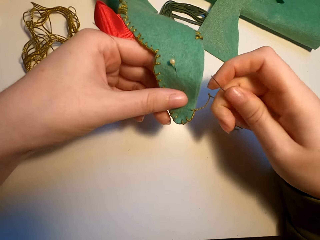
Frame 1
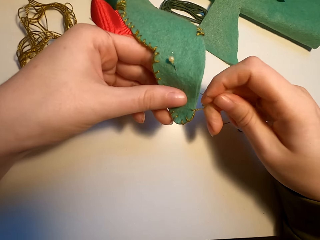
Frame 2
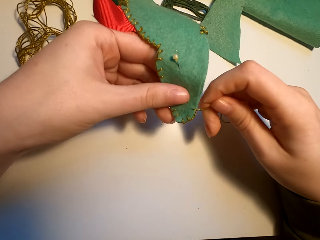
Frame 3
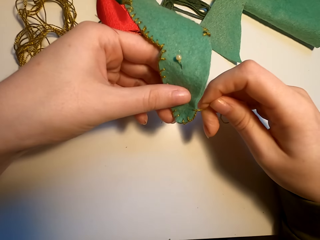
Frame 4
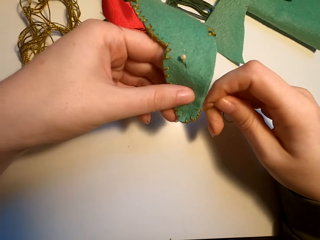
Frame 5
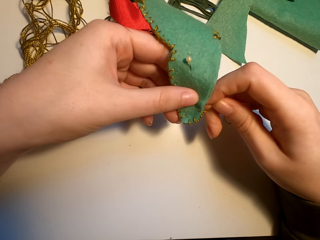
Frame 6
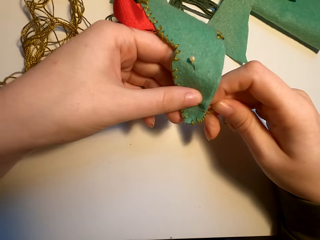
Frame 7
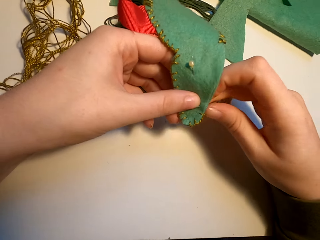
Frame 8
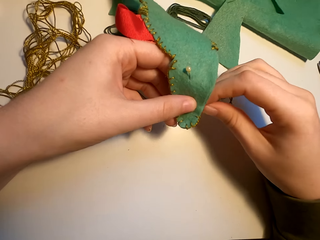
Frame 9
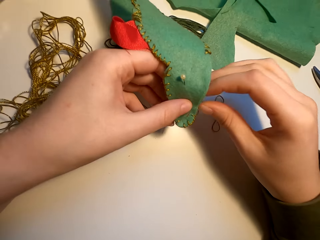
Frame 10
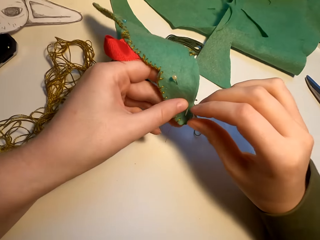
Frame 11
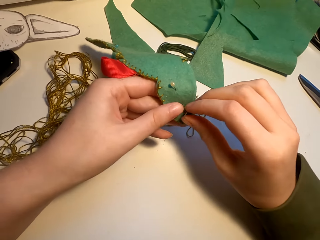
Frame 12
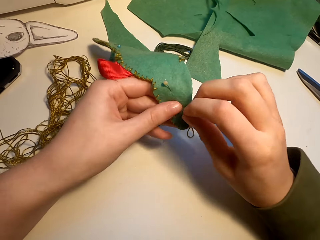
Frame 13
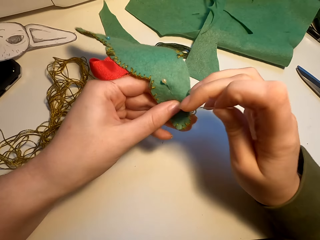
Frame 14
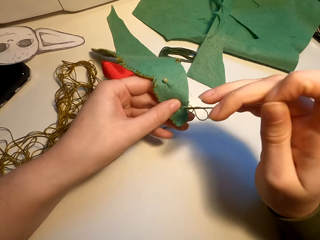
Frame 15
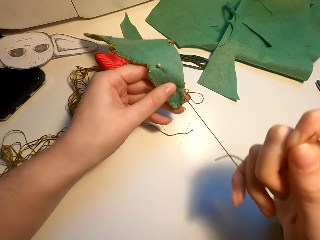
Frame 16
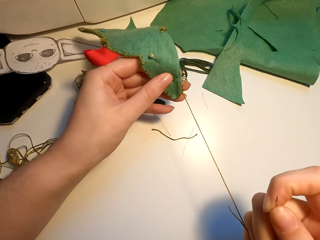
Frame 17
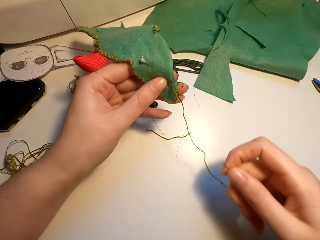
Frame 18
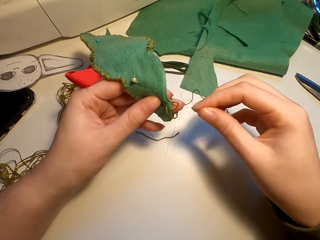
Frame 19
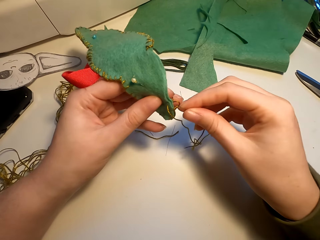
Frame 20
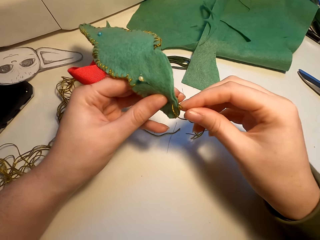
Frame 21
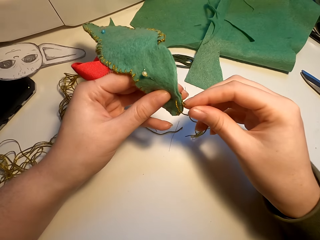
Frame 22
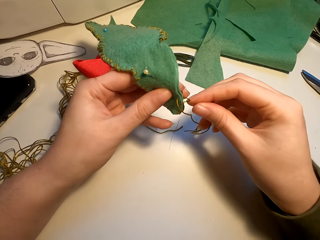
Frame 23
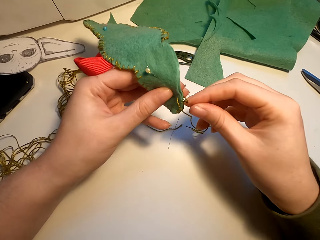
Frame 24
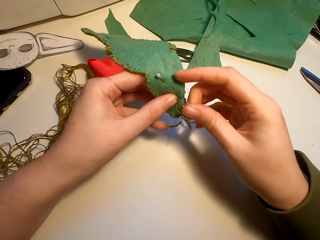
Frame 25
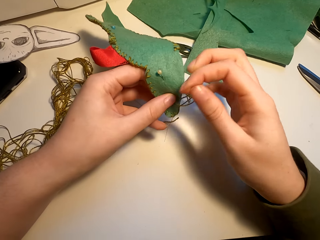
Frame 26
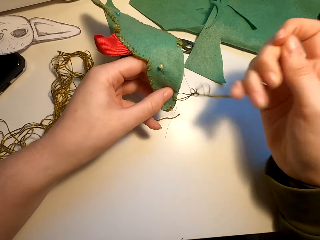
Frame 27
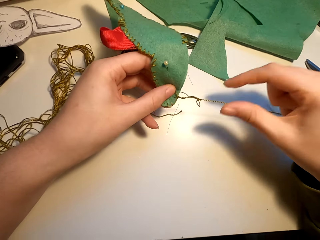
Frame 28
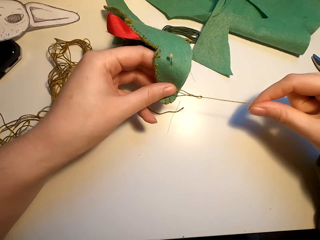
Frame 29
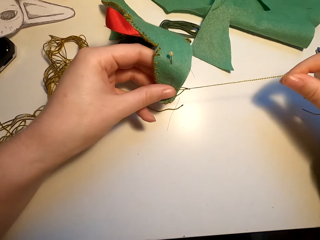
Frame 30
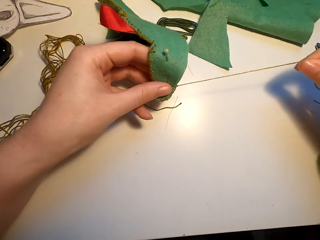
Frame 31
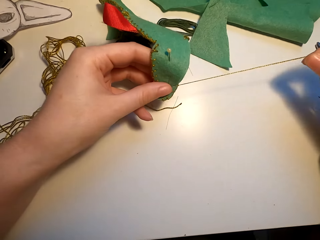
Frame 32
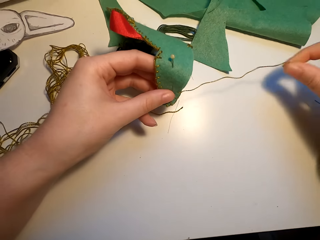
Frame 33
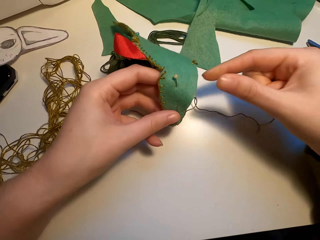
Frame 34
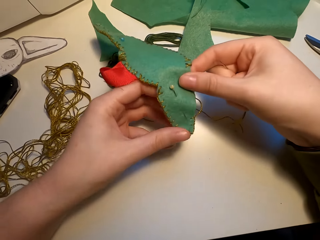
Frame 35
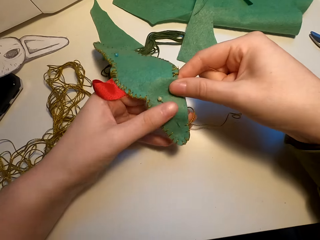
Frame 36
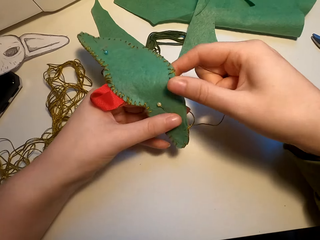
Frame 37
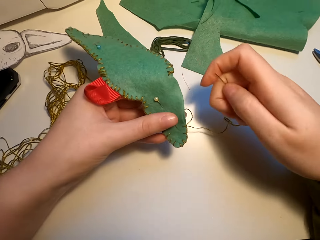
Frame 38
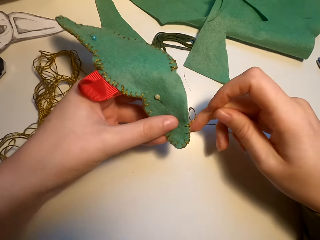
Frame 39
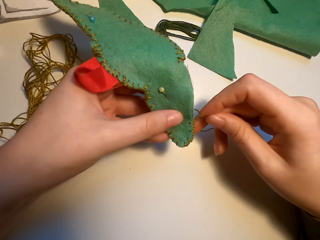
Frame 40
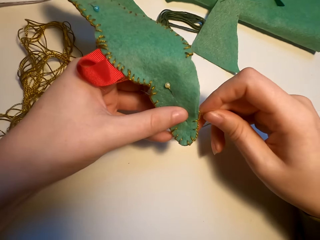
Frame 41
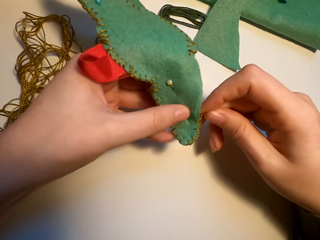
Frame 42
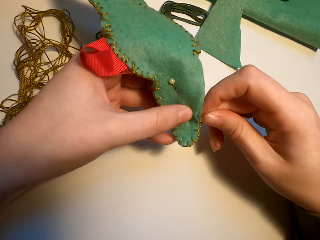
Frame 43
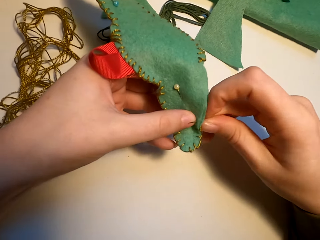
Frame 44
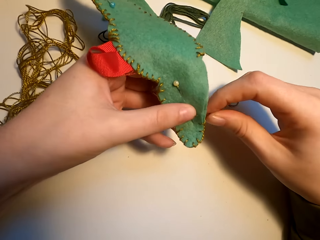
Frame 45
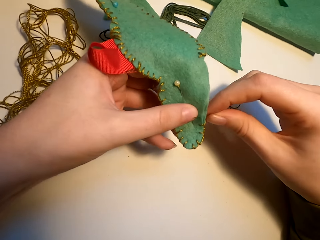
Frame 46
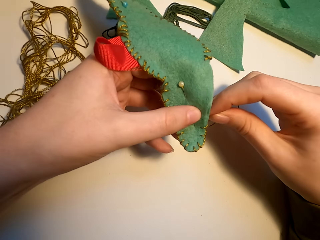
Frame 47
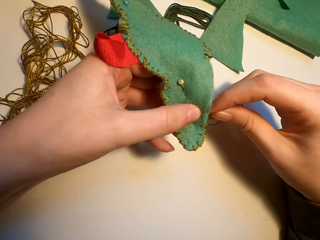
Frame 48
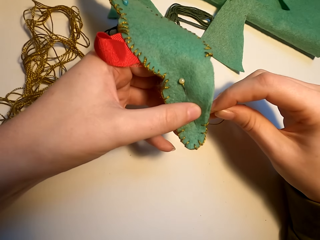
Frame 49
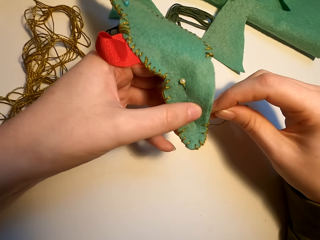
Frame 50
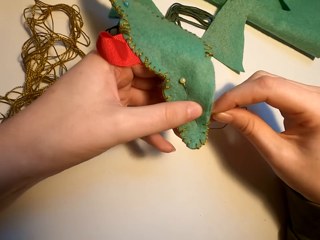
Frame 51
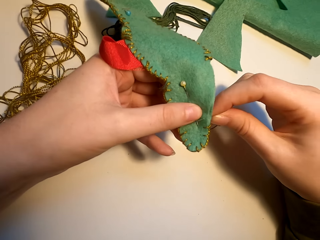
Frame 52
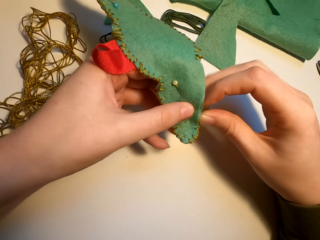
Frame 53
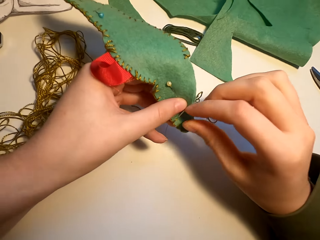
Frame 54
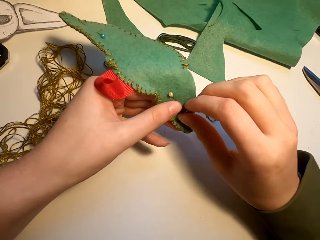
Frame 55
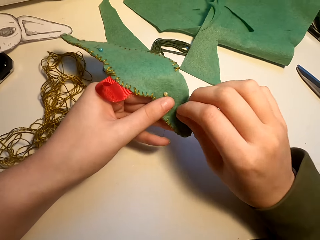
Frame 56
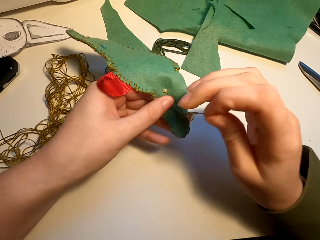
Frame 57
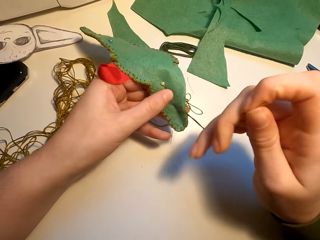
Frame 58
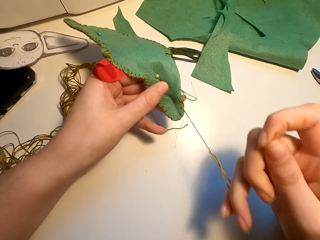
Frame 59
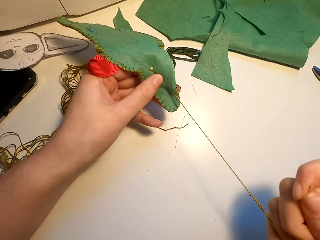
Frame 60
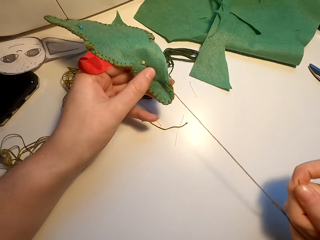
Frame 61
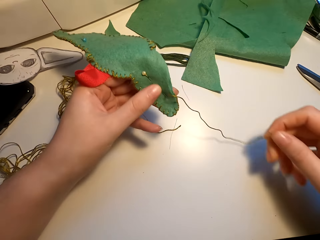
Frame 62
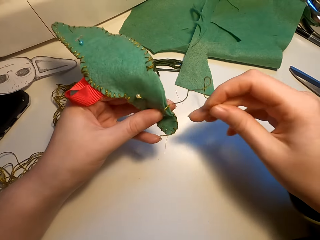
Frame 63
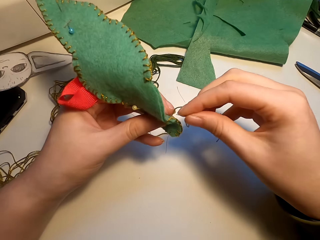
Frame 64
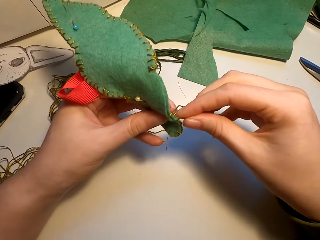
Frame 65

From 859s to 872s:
The camera wearer aligns the fabric. They sew the fabric.

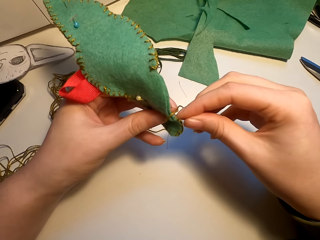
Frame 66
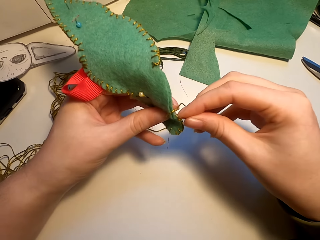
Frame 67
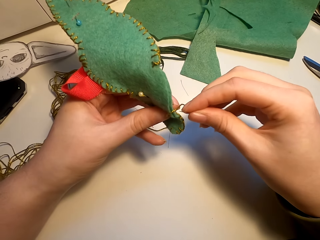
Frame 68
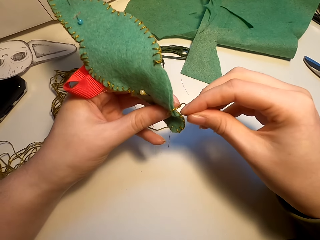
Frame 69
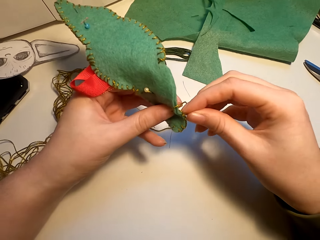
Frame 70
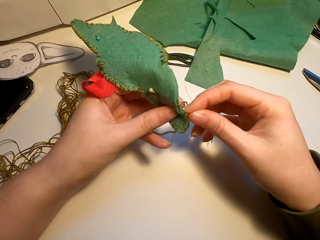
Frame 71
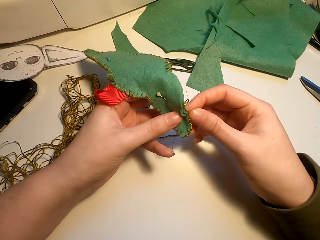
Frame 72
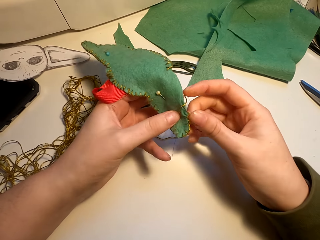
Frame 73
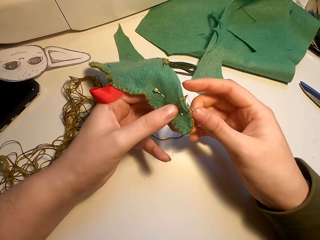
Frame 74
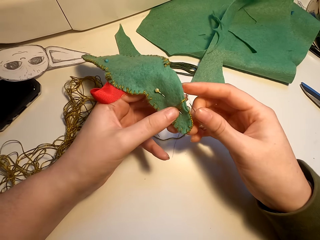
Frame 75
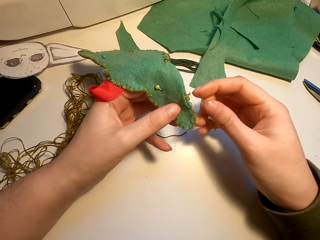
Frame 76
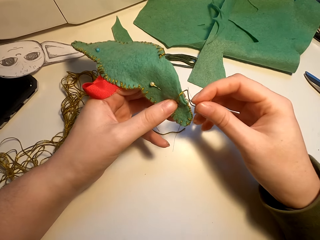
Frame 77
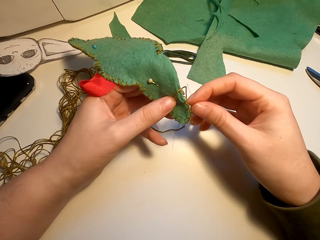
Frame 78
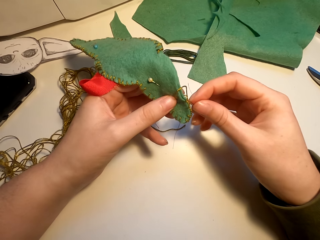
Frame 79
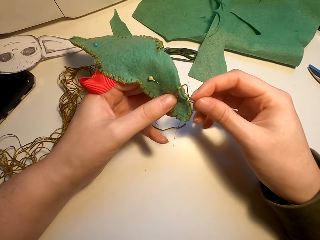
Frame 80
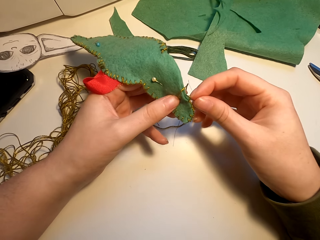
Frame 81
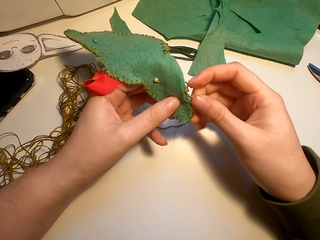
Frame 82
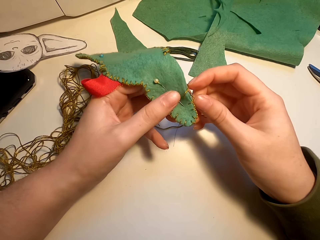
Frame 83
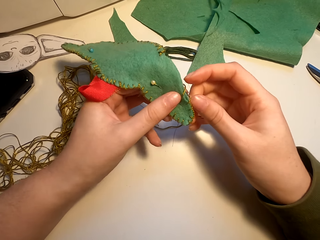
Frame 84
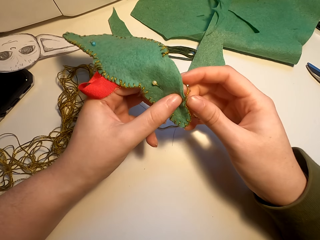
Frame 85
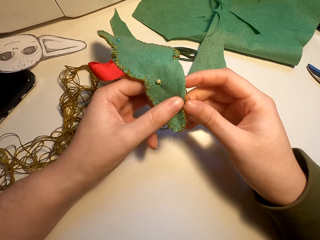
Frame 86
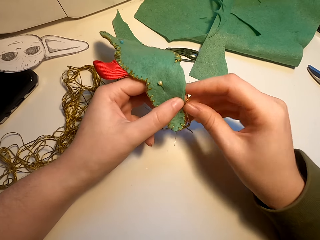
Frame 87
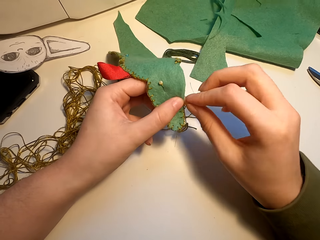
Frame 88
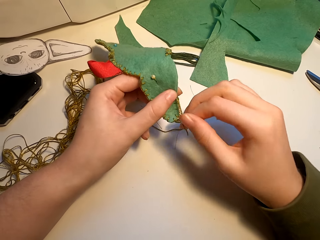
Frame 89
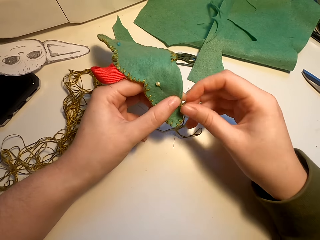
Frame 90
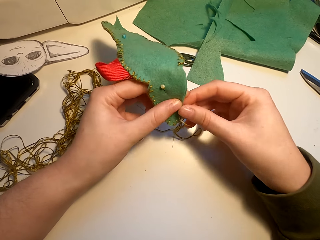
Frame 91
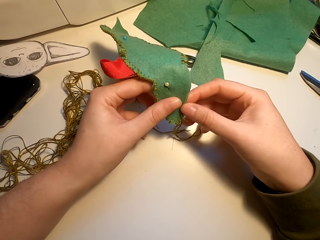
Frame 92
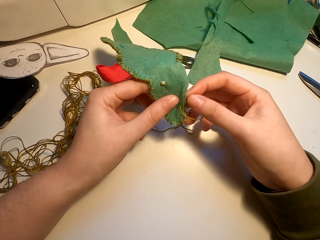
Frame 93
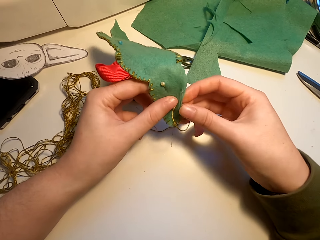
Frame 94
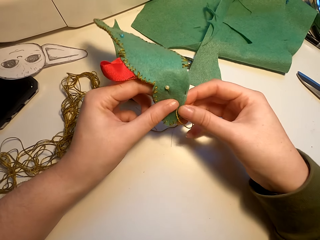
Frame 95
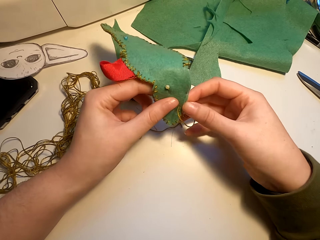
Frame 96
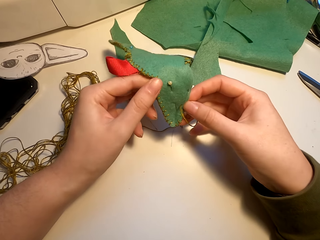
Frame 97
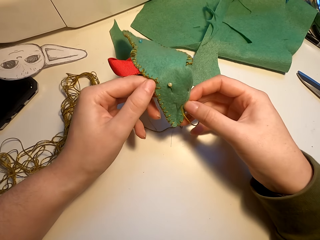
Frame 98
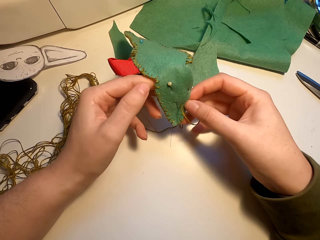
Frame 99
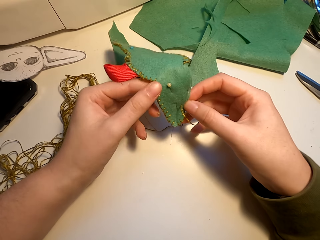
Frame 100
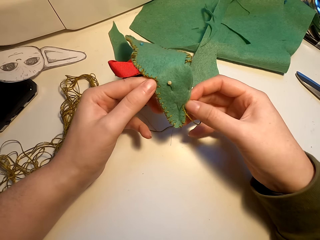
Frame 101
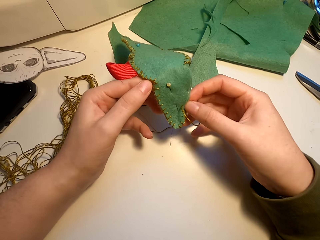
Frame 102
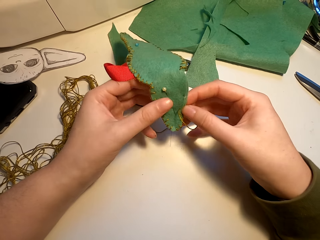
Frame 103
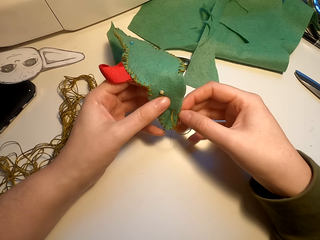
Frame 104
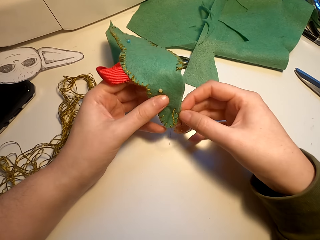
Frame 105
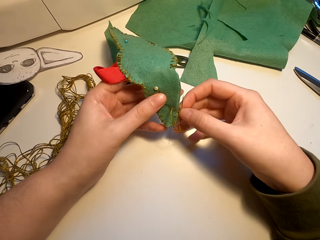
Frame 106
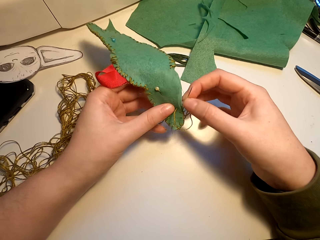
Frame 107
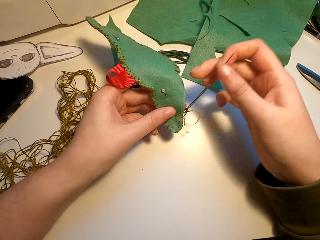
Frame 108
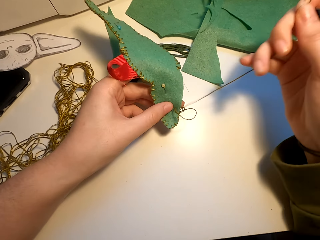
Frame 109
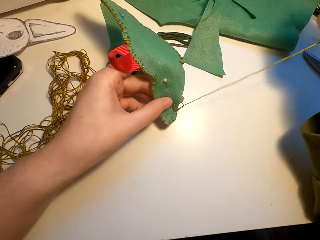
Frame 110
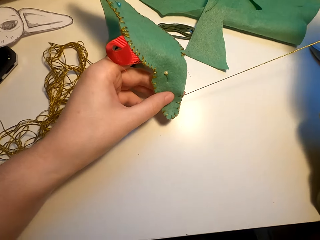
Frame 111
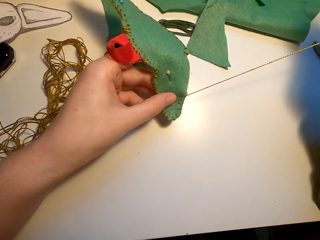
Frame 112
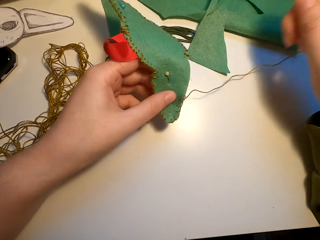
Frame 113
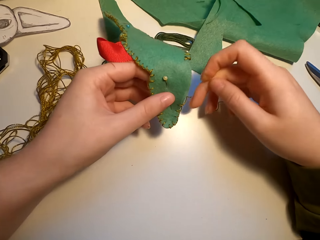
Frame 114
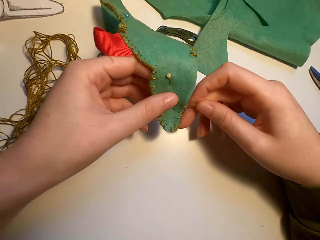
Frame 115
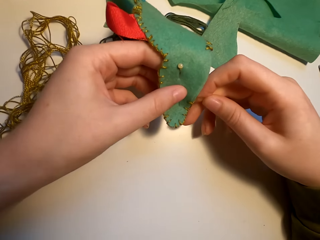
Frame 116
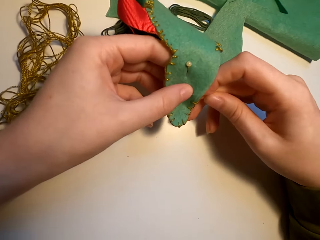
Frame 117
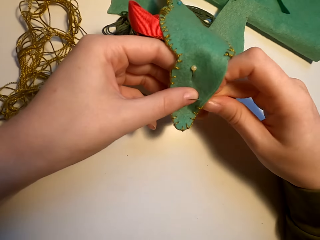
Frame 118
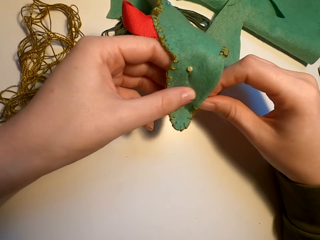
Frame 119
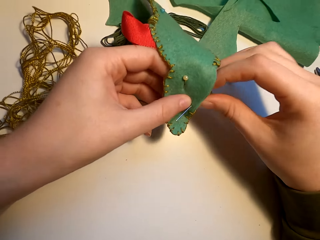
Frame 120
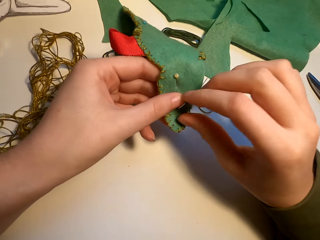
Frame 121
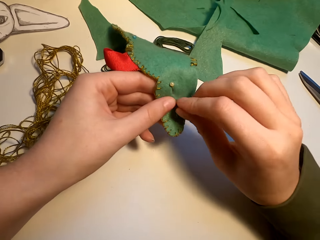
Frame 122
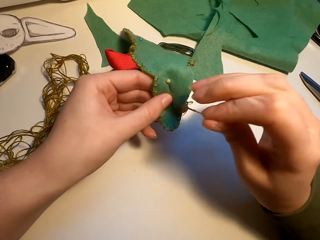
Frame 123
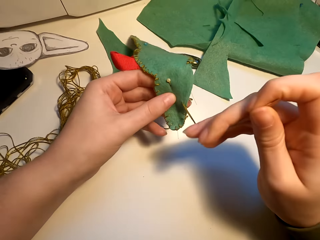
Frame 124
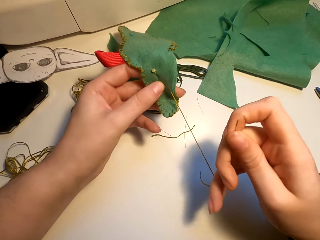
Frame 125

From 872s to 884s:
The camera wearer aligns the fabric. They sew the fabric.
